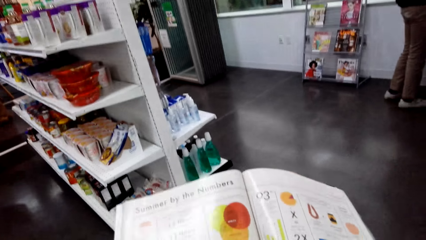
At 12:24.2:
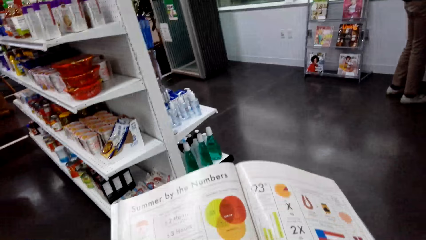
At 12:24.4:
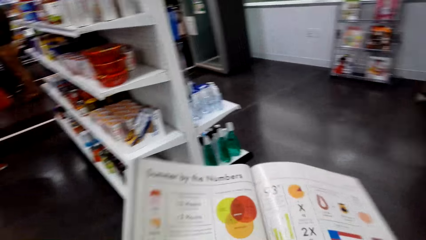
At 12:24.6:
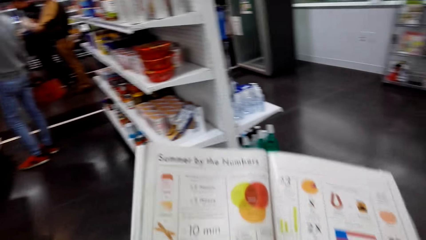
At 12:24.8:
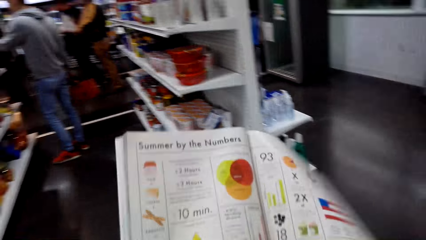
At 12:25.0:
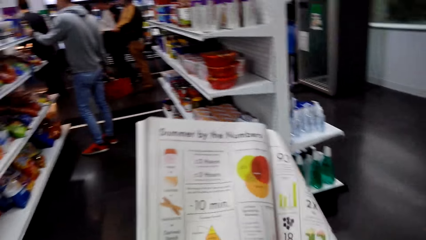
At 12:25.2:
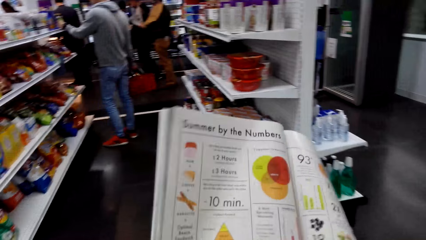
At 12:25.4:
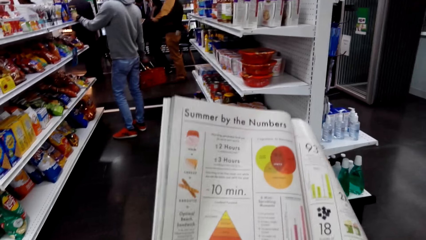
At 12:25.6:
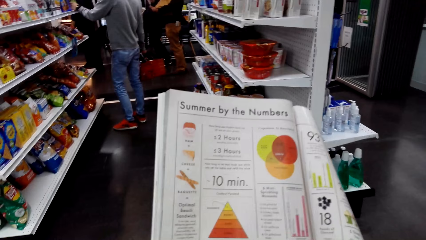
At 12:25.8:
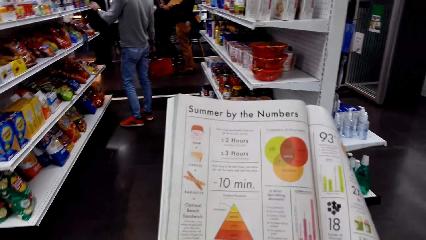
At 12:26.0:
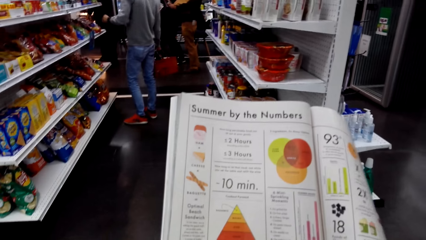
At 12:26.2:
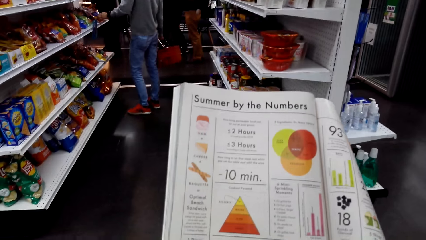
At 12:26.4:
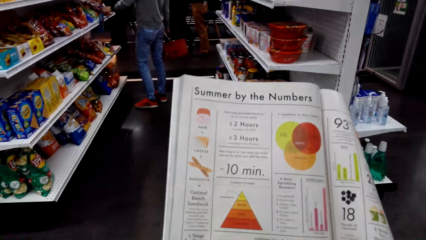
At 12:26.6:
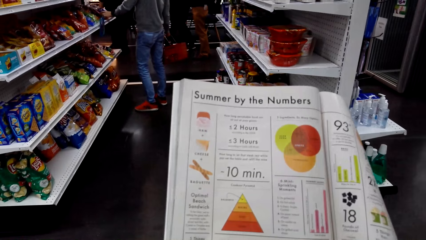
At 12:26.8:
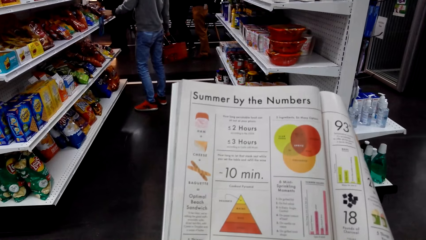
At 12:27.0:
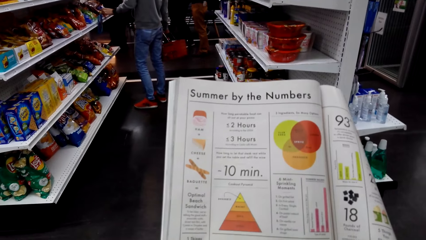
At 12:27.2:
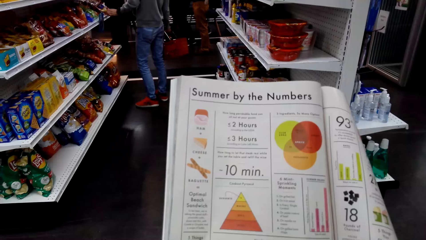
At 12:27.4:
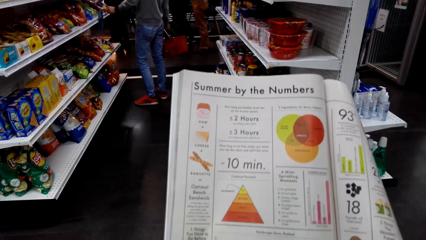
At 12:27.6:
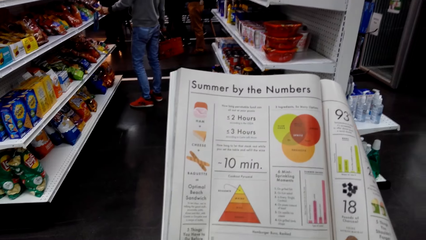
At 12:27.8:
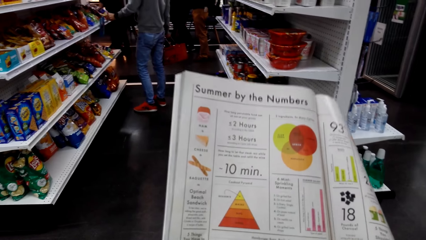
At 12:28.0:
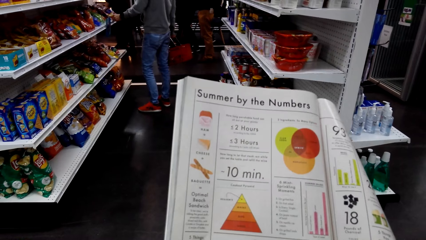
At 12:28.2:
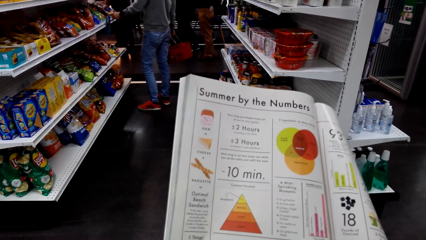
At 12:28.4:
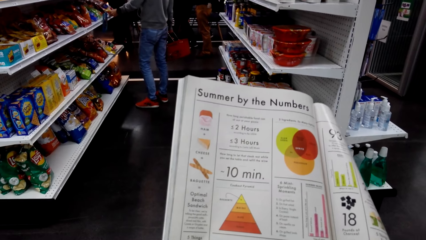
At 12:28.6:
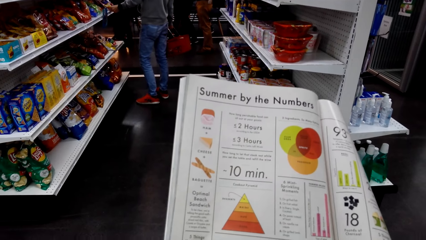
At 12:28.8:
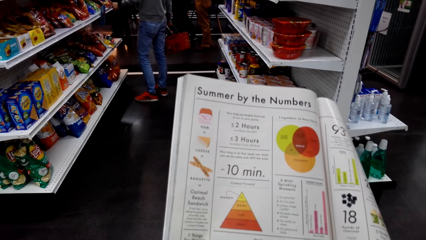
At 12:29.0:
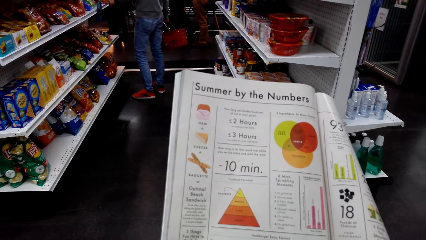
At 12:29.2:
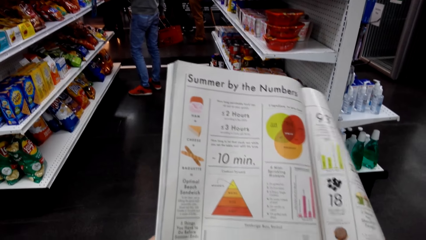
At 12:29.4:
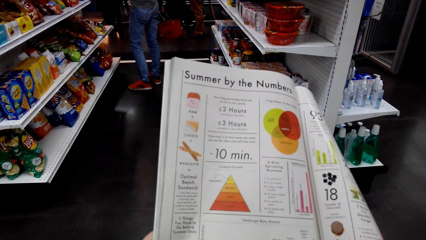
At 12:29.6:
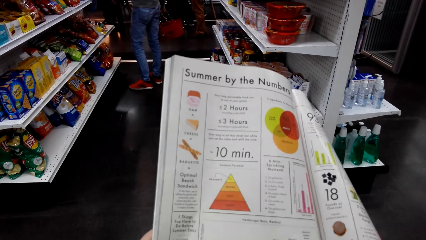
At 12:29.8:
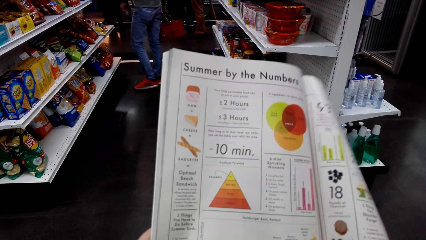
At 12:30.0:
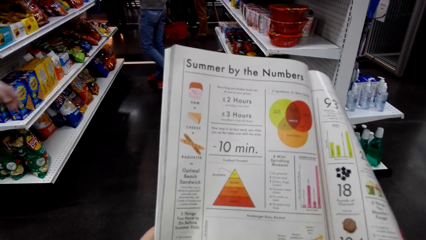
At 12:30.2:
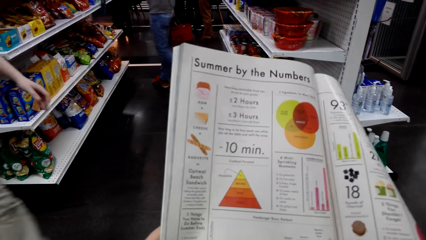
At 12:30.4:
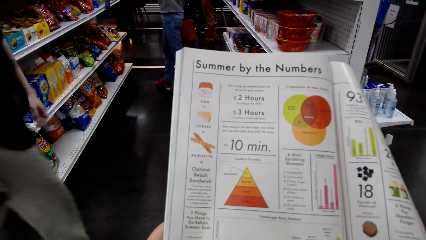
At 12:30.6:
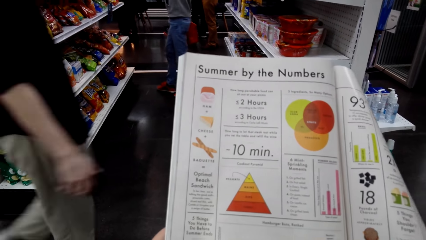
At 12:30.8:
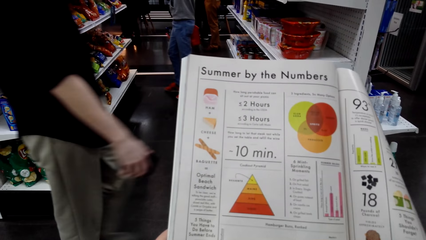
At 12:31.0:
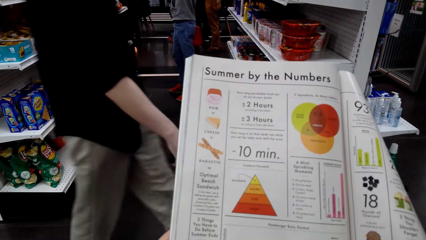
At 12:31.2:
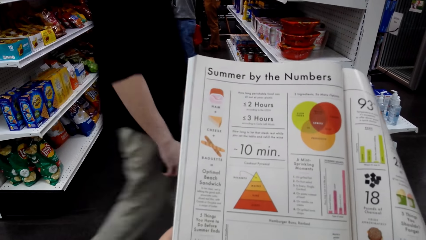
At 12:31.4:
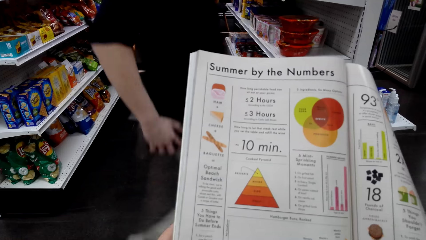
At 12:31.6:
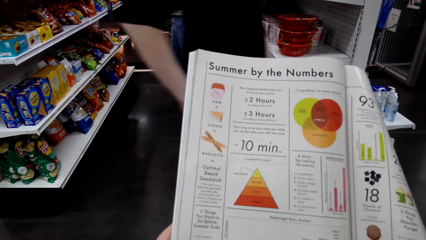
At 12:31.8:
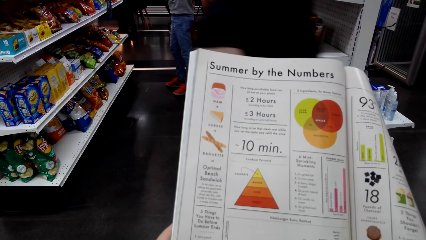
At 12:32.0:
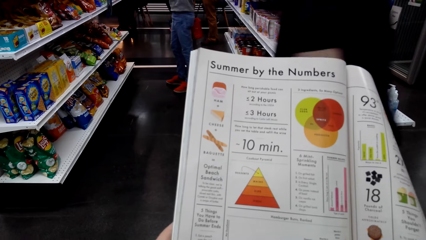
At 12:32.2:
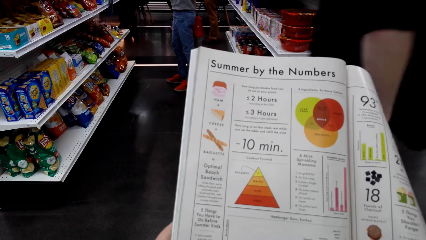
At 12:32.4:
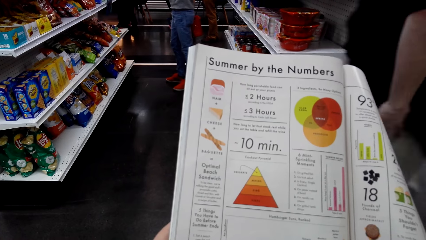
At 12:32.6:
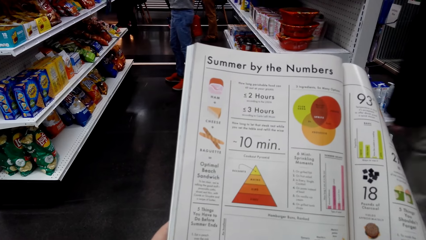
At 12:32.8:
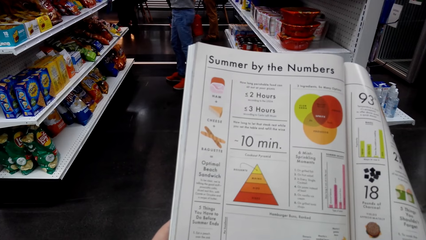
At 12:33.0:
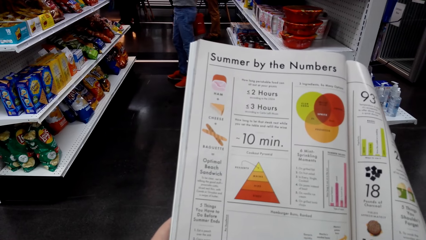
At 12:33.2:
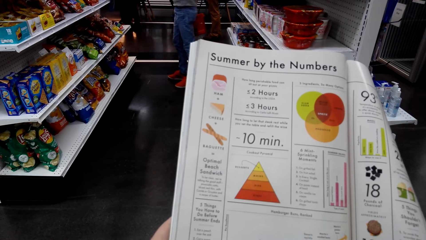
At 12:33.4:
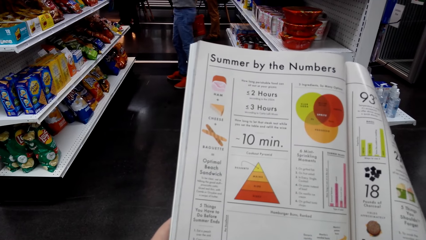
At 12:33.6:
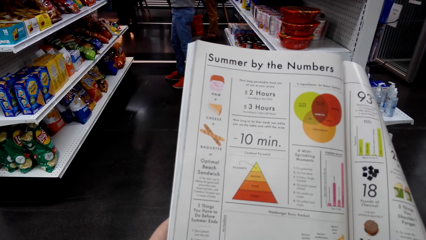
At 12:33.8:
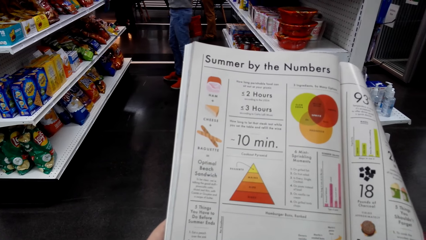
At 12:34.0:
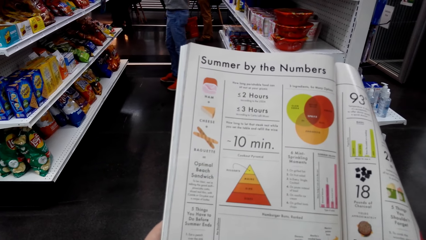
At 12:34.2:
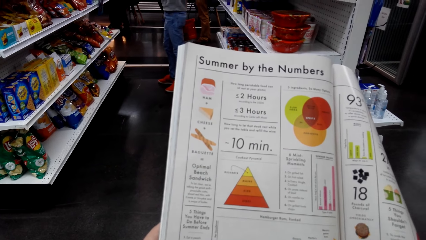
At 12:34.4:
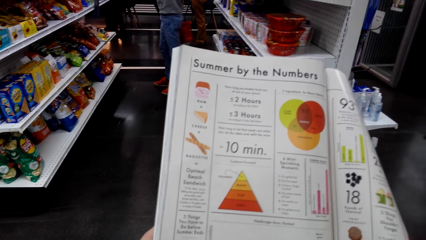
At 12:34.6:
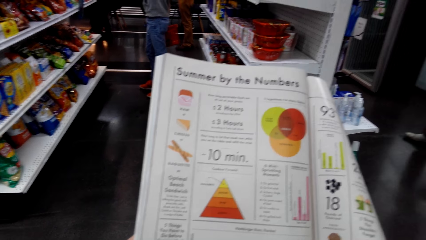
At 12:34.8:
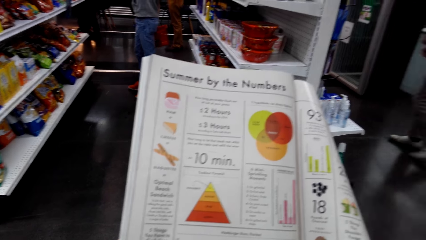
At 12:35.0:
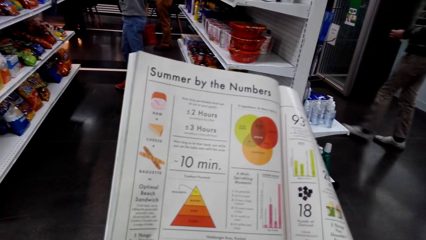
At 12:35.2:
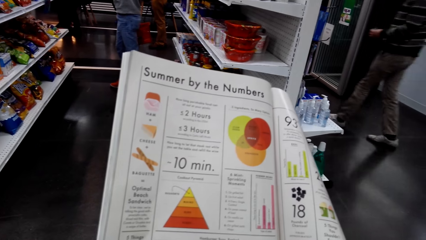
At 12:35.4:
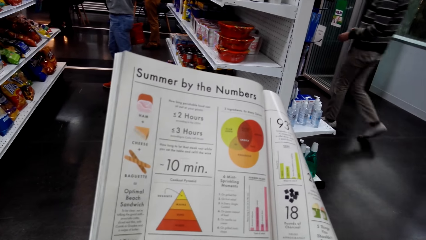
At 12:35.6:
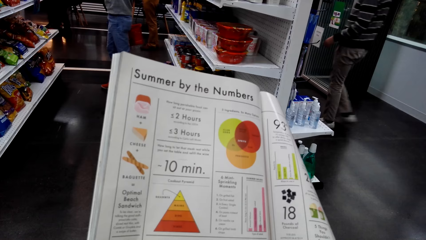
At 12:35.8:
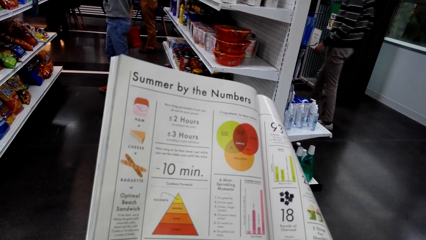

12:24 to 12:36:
The camera wearer looks towards a man checking items on the store shelf. Another man walks around.

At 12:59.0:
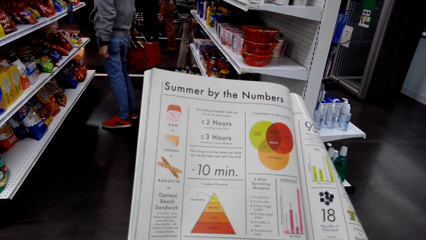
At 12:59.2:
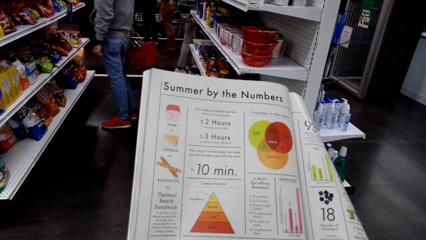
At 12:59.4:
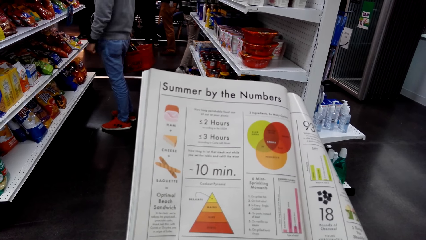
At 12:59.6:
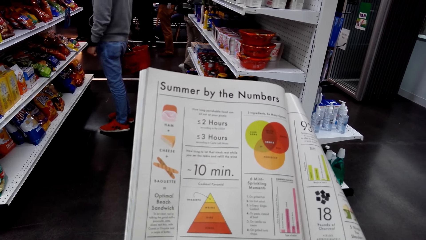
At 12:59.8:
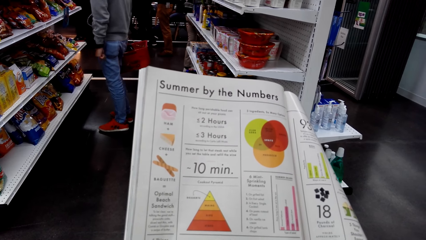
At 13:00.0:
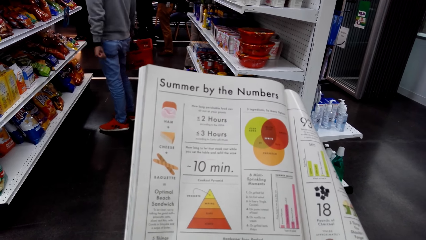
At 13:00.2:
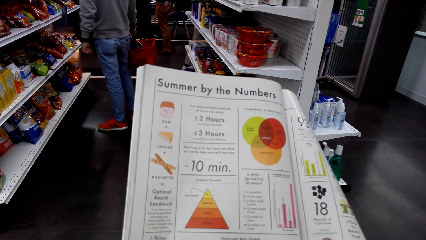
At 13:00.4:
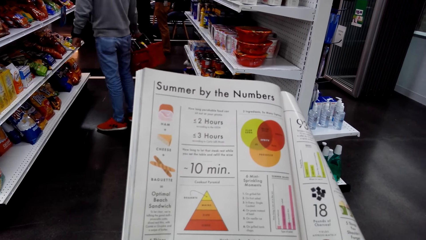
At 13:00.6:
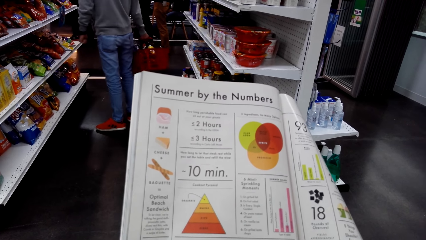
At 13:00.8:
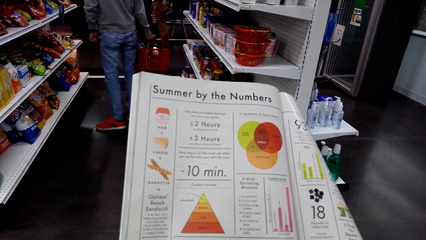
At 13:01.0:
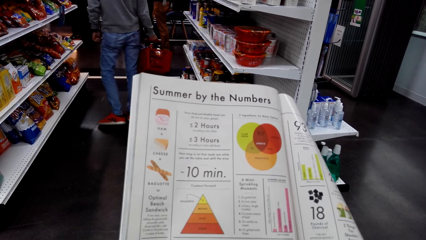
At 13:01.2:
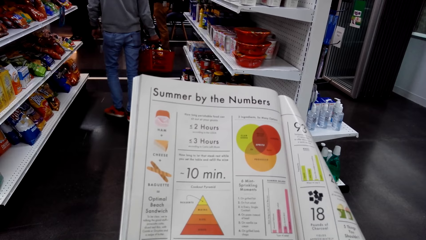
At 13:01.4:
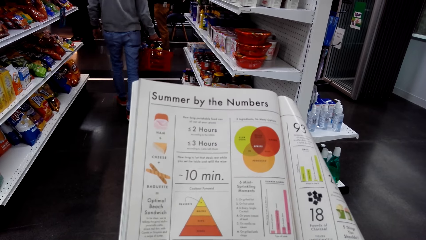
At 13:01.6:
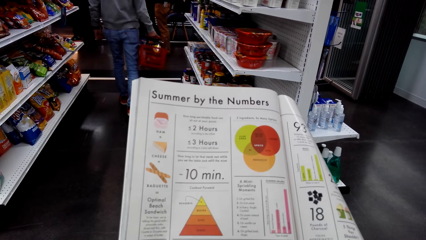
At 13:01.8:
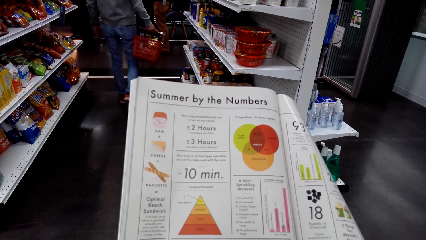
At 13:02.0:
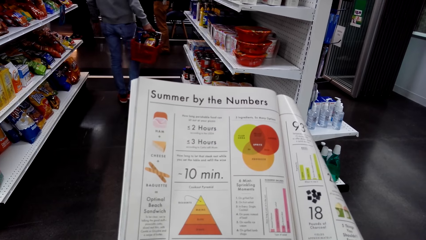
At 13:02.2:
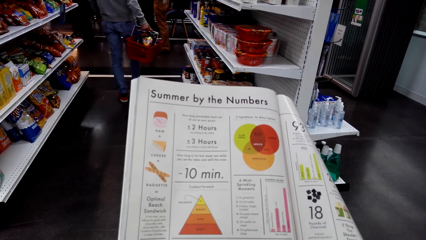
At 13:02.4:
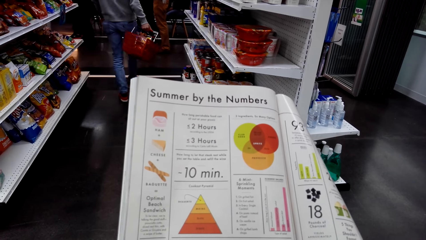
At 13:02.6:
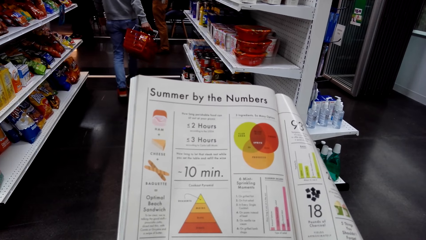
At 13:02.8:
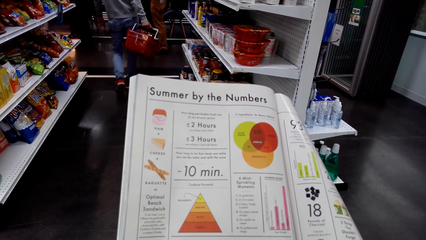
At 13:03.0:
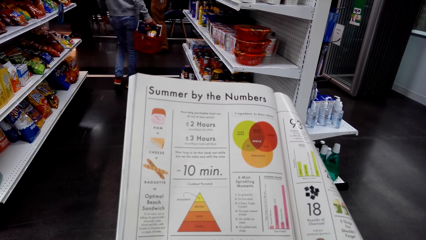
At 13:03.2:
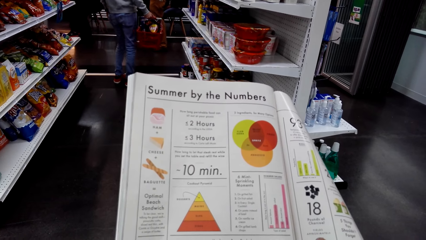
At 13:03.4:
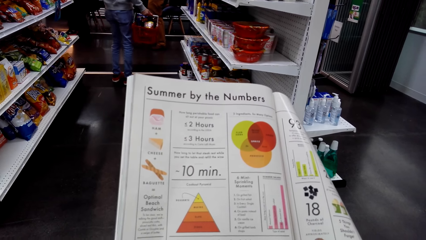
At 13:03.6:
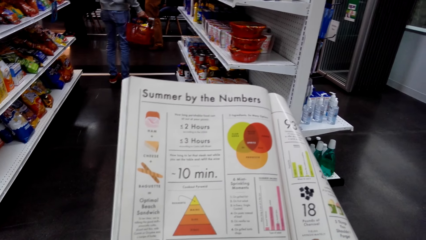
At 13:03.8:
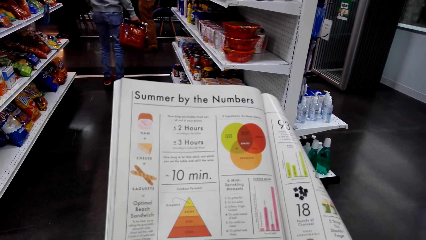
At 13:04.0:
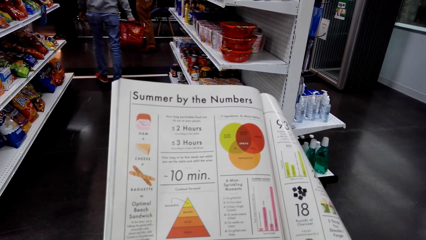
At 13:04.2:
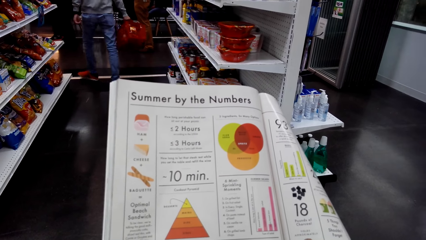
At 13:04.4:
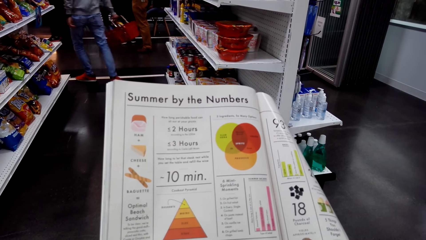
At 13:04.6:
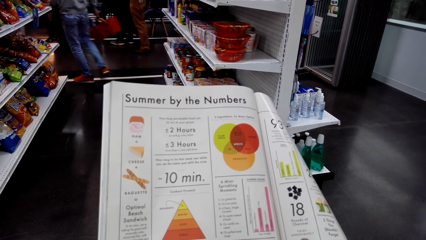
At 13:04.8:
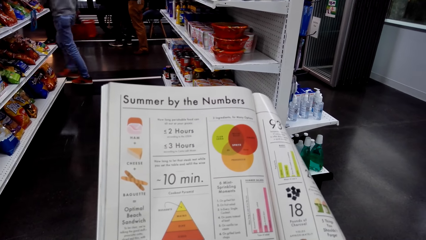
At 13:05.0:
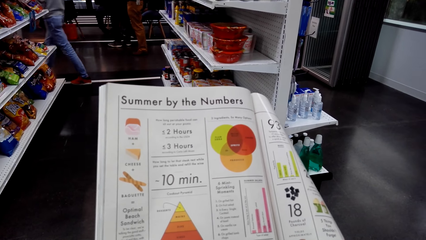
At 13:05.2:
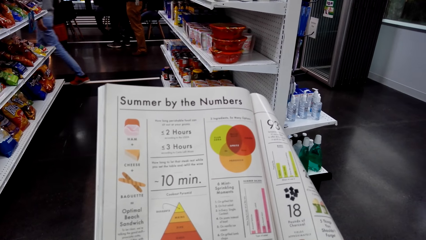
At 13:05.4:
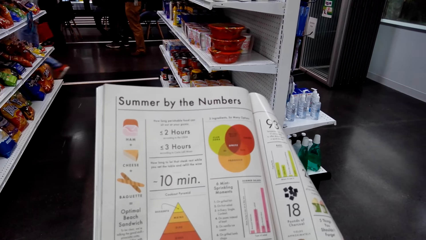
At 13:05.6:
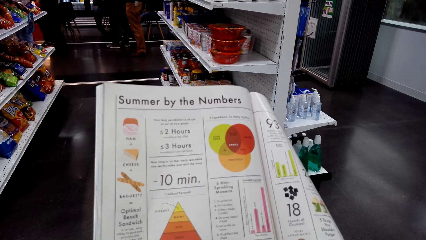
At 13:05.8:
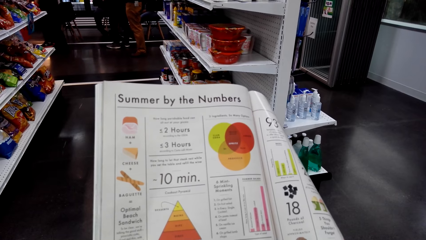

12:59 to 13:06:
A man walks around.
